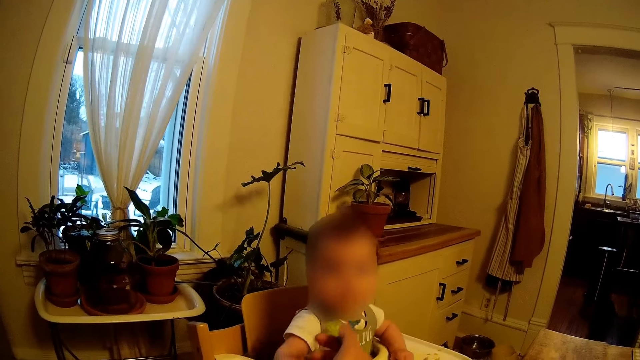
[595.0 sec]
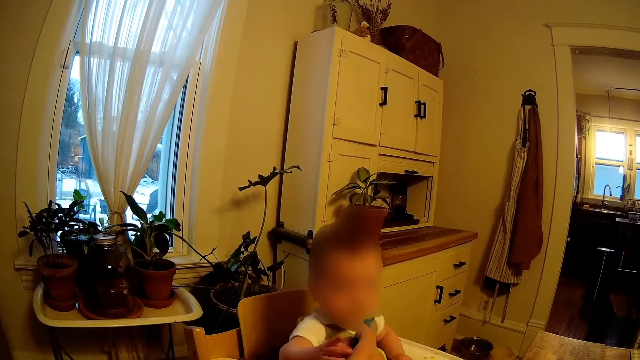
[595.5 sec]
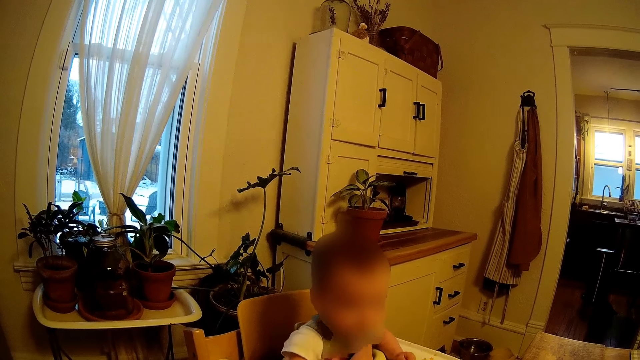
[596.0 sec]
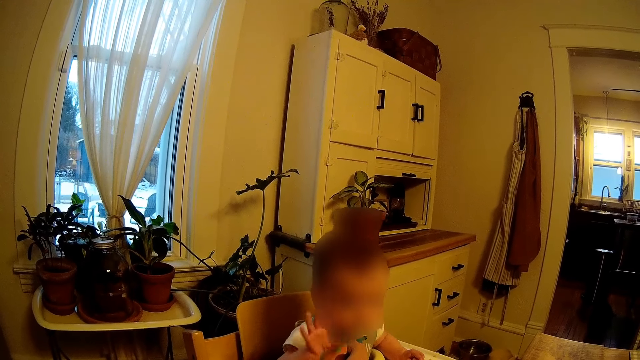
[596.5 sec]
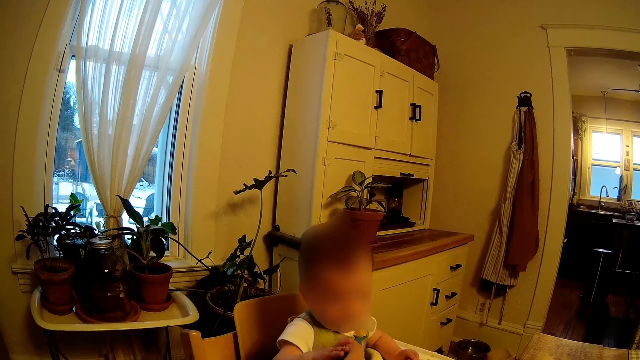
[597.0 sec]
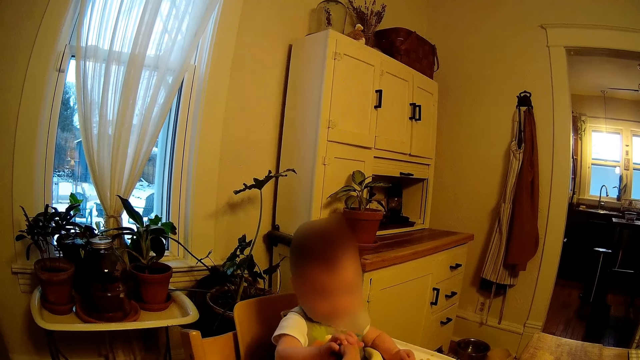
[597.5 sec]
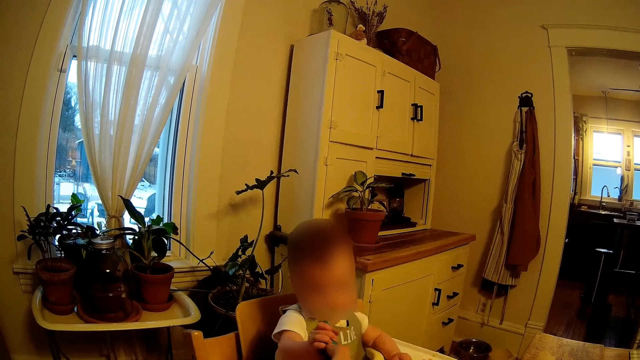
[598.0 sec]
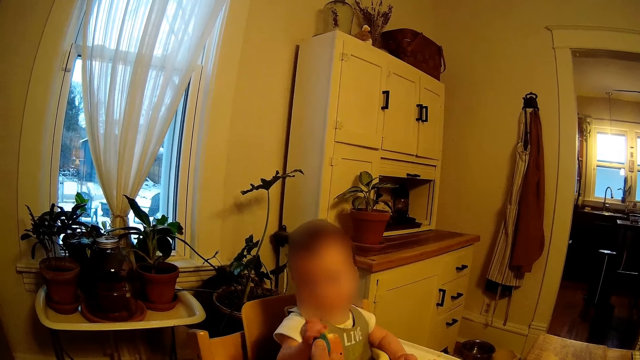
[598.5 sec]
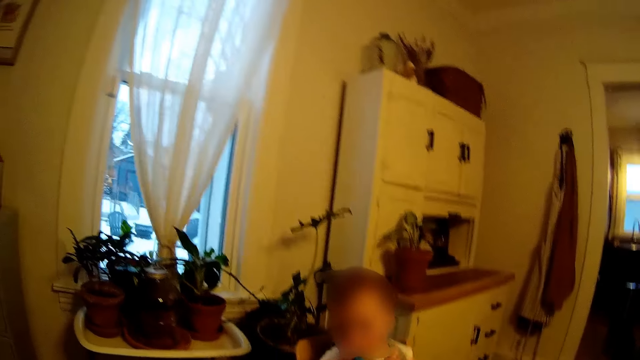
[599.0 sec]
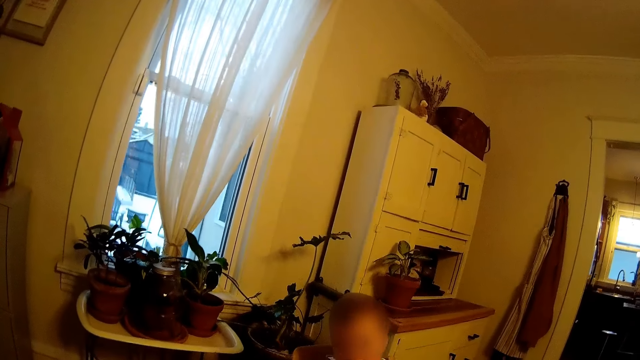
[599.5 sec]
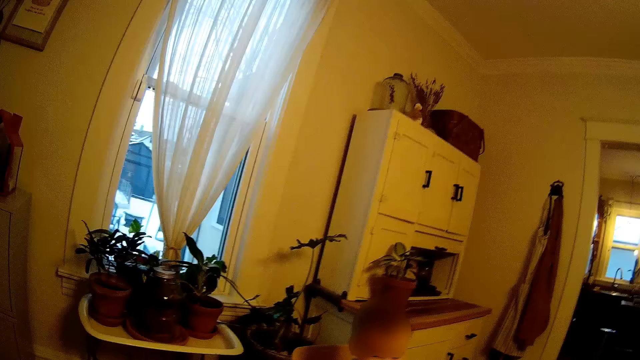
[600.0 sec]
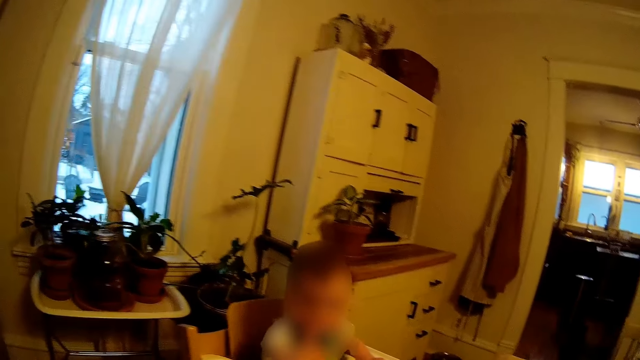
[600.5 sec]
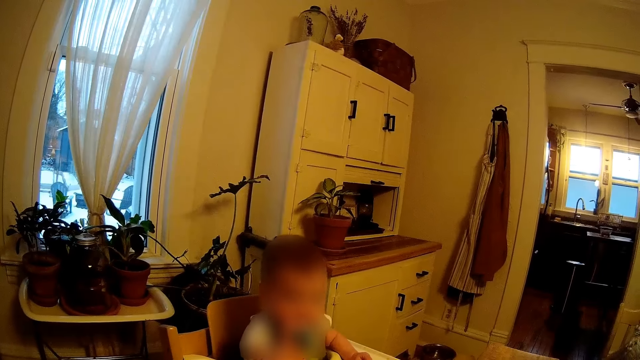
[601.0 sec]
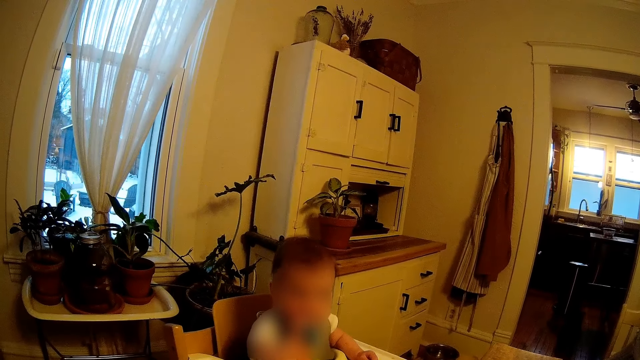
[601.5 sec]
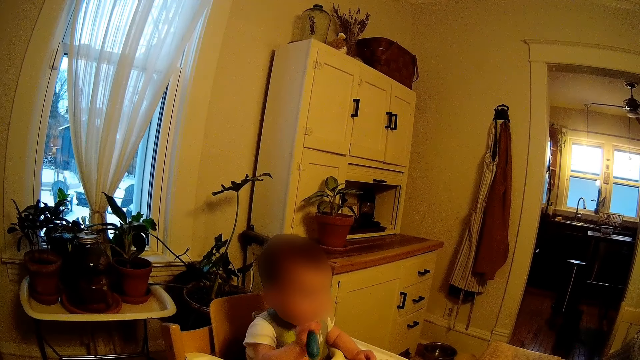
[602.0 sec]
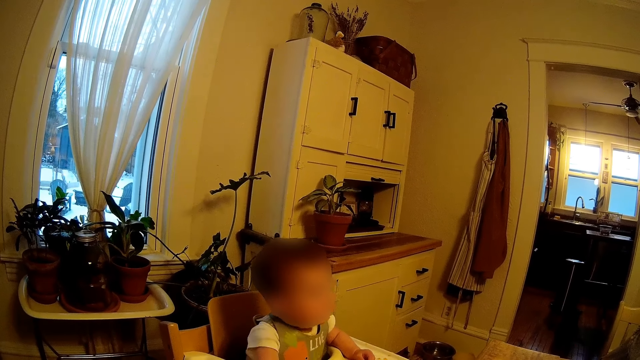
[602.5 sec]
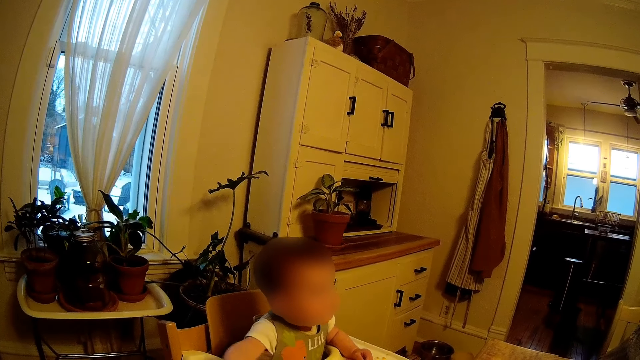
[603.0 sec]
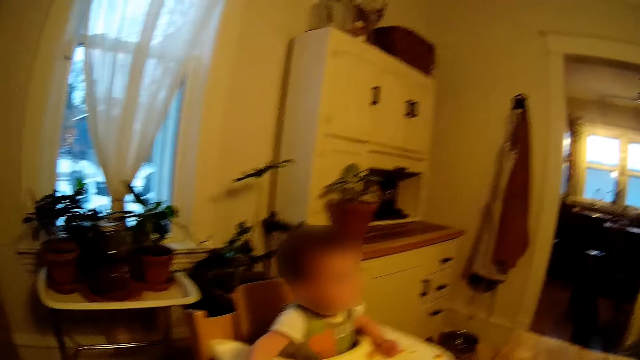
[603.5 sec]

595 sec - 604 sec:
The camera wearer feeds the child.

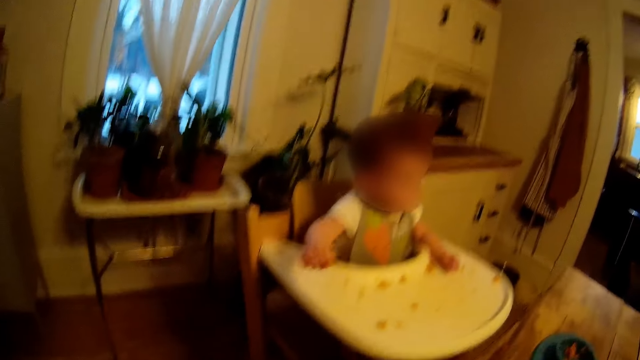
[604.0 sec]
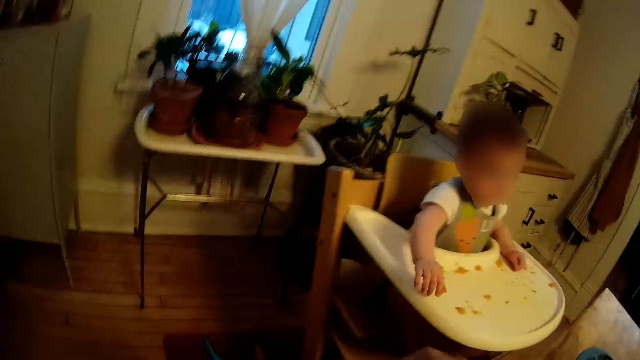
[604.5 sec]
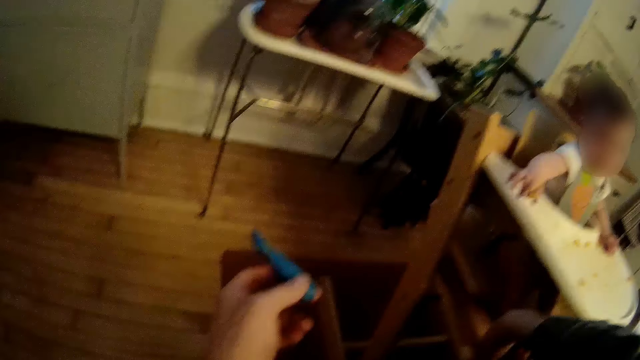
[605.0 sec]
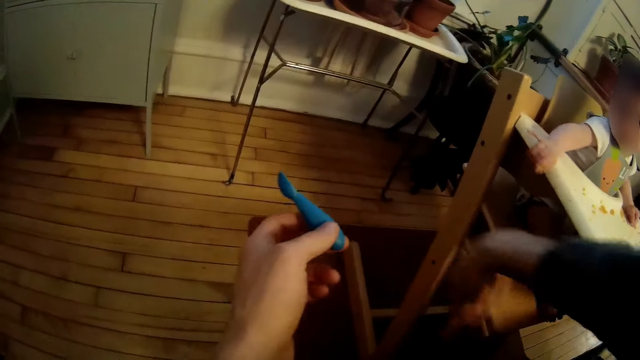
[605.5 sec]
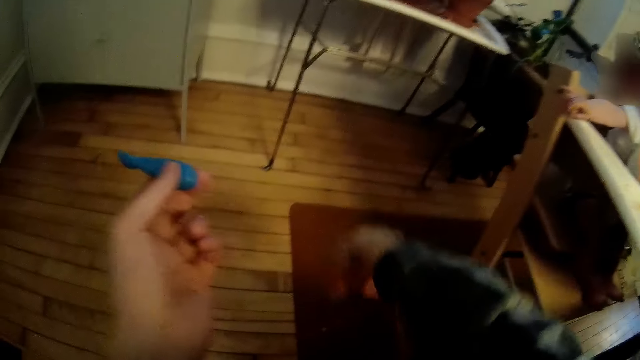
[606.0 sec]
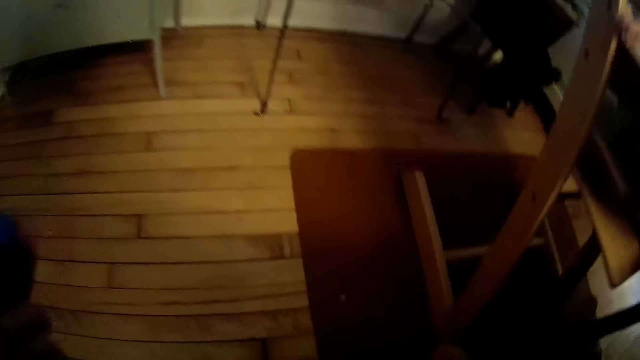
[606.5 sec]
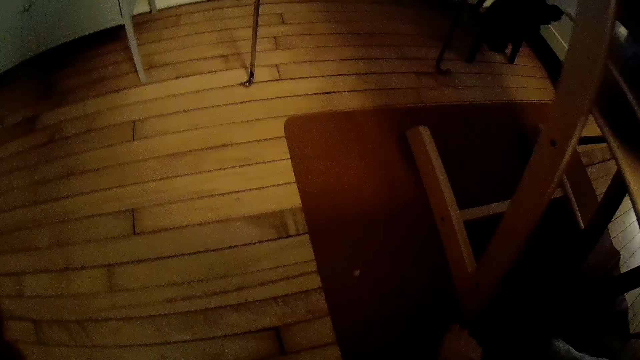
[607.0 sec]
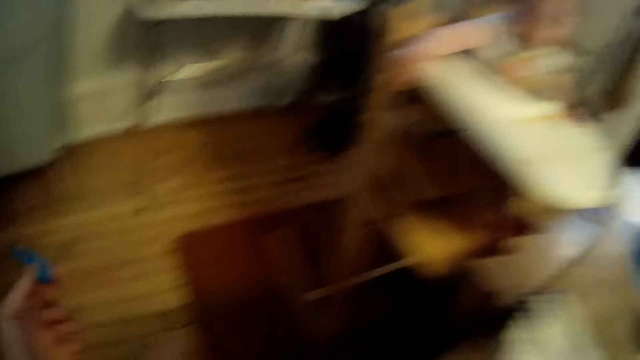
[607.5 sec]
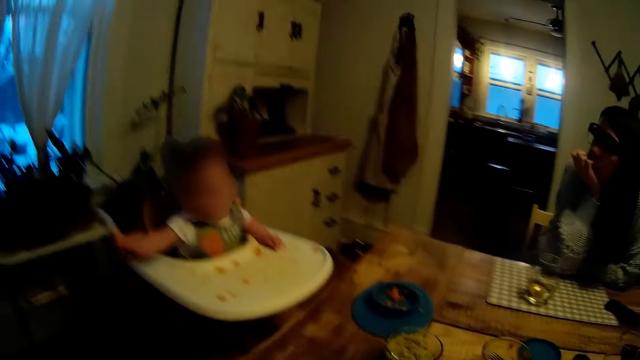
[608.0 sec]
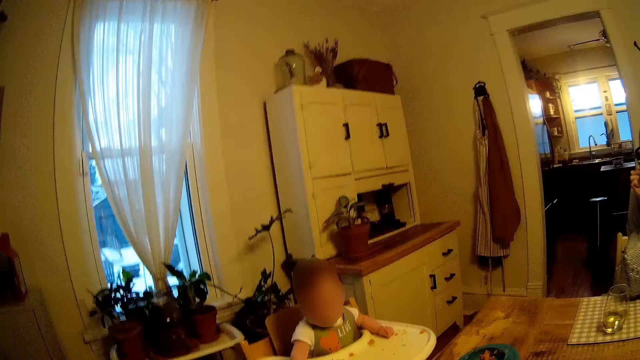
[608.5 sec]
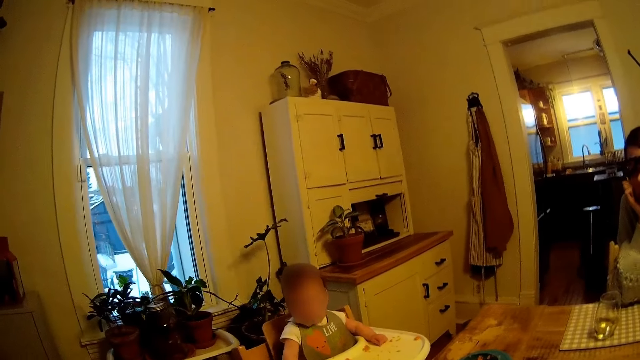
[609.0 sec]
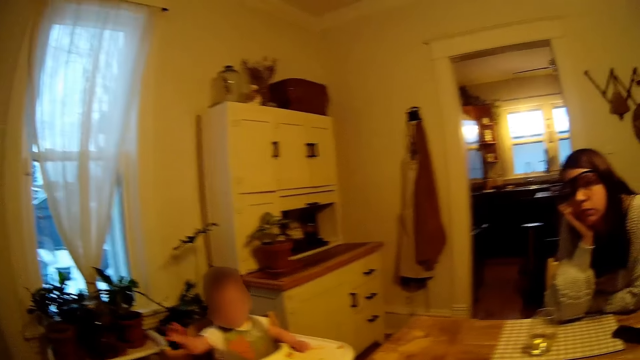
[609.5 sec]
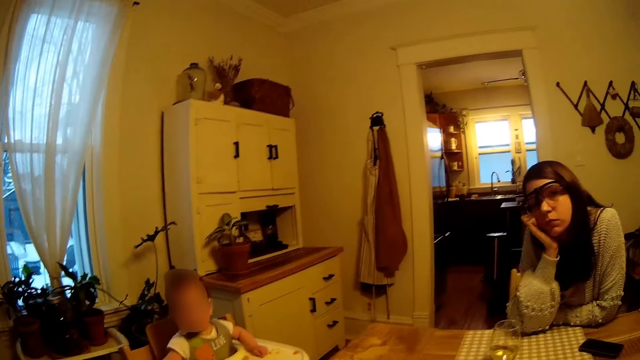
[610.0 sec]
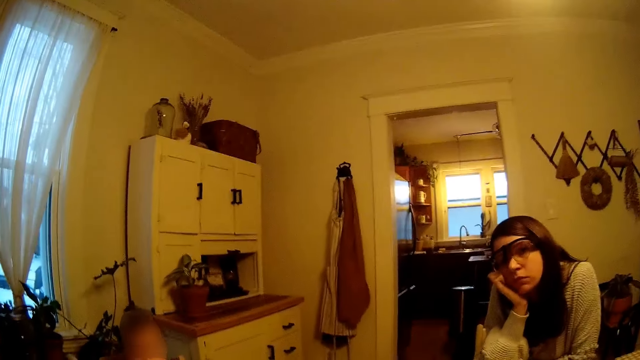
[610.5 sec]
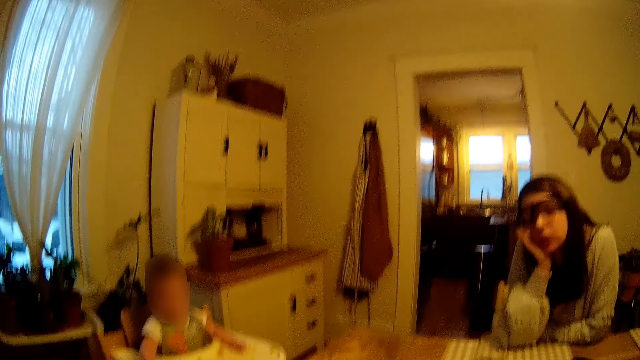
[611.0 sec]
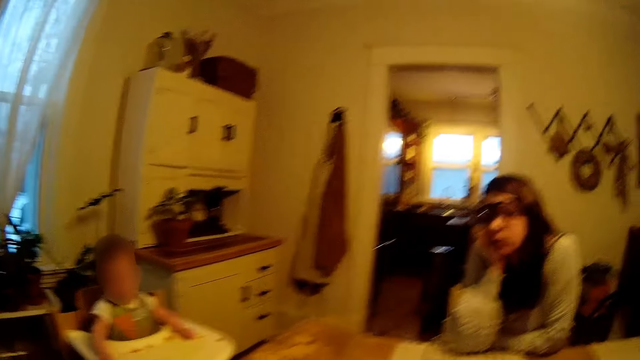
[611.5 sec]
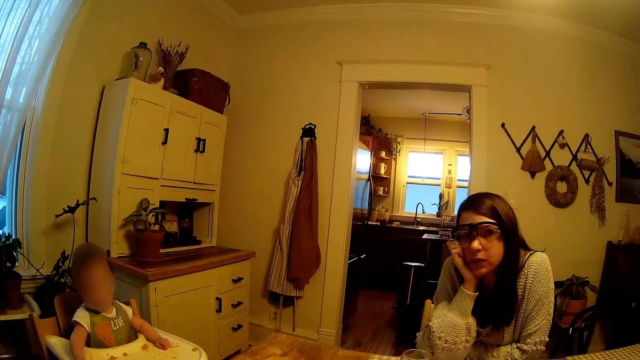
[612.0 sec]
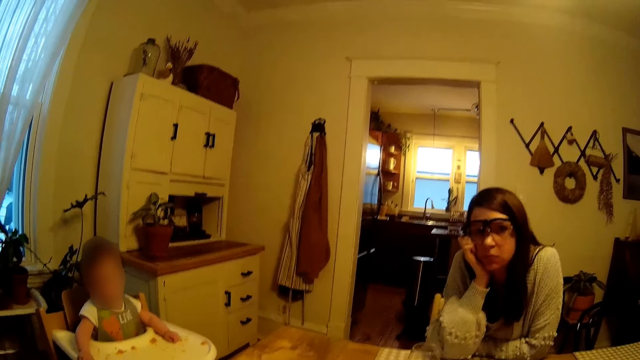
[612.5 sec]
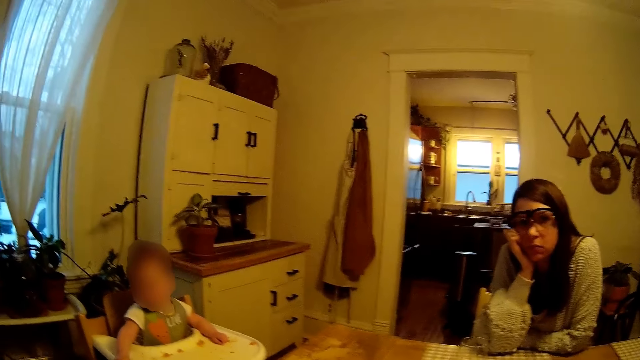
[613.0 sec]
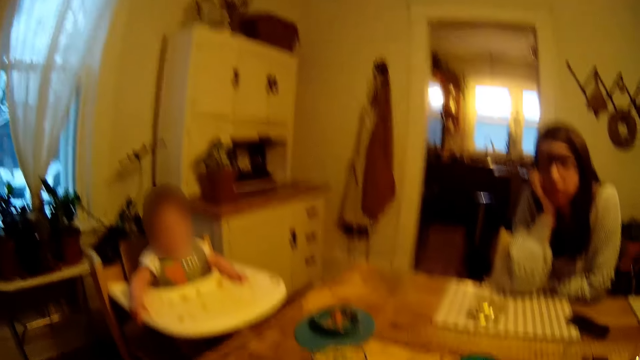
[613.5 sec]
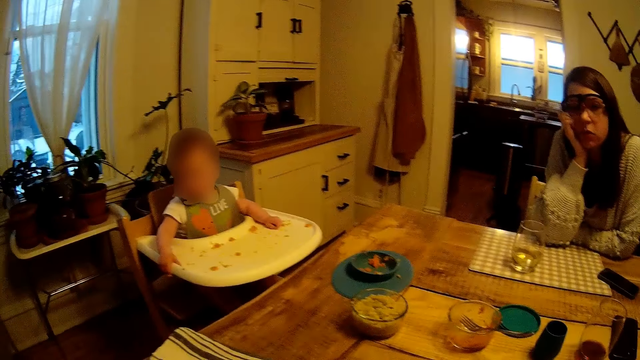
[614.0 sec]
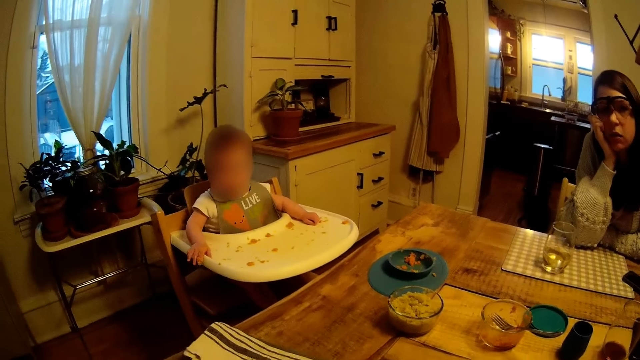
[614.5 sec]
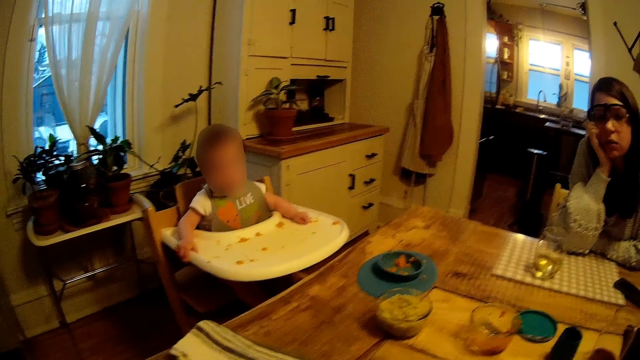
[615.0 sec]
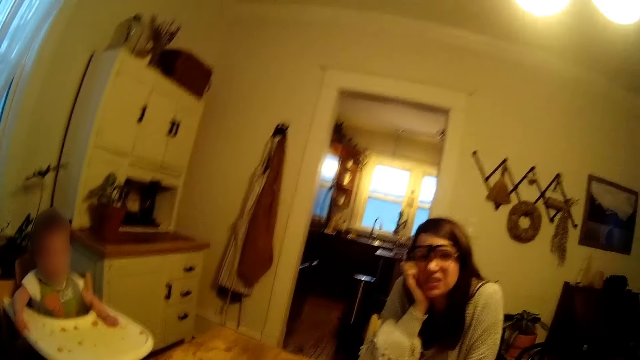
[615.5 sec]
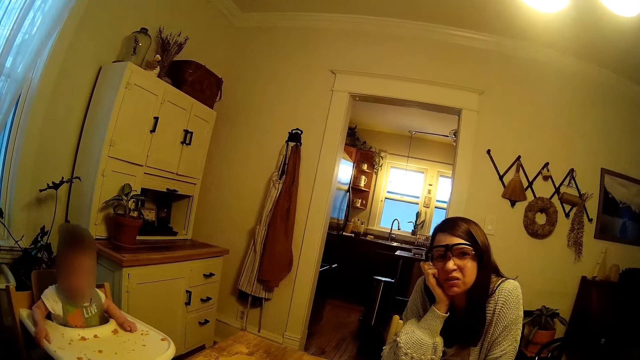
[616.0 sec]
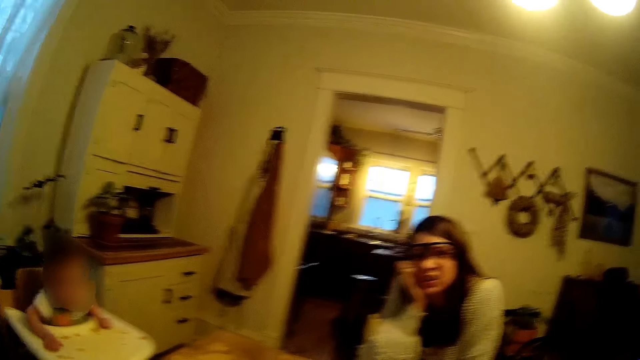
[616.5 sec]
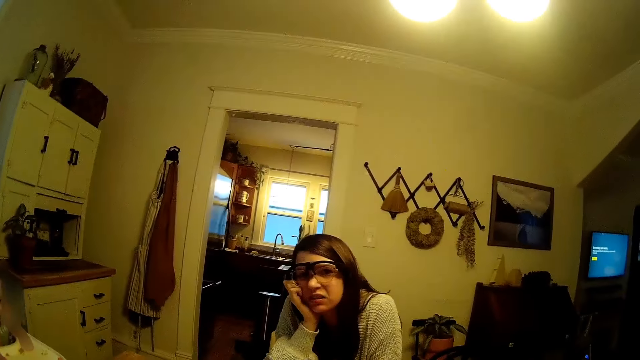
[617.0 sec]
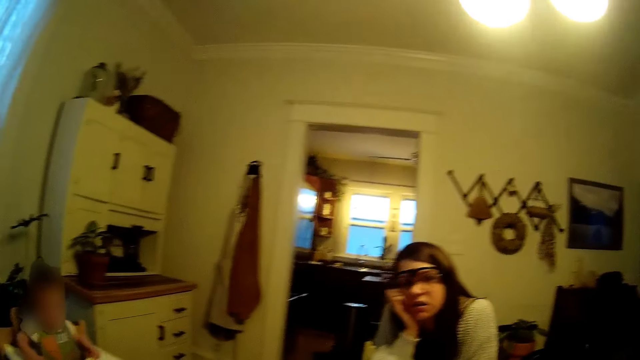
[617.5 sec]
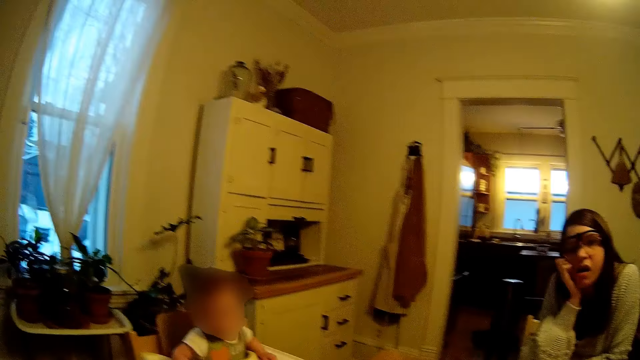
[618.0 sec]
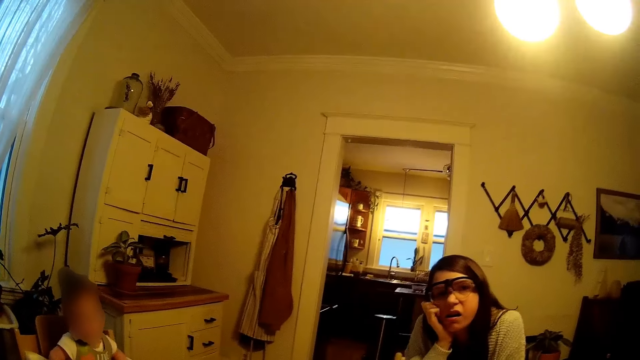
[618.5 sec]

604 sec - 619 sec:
The camera wearer picks up a spoon on the floor. They look around. They talk to a lady.
